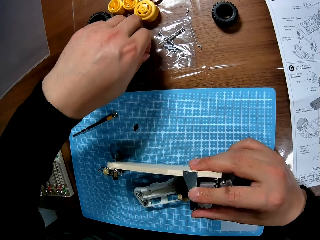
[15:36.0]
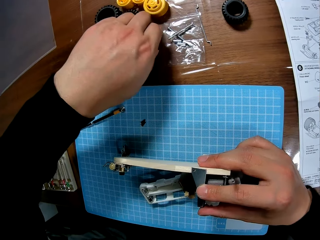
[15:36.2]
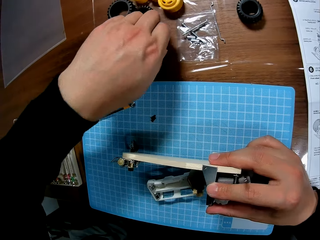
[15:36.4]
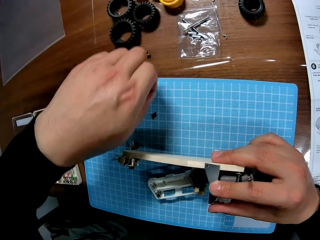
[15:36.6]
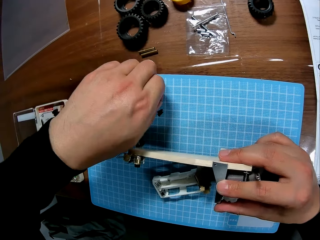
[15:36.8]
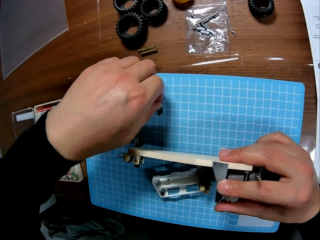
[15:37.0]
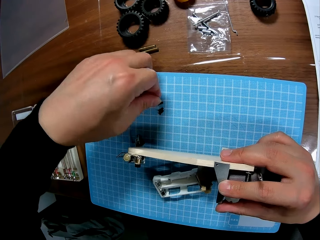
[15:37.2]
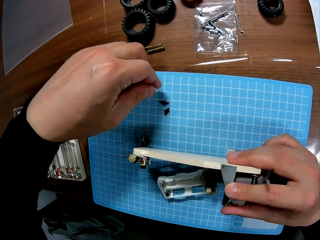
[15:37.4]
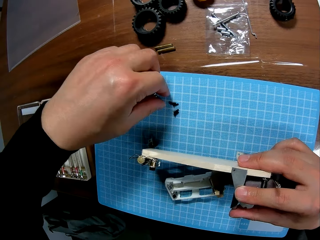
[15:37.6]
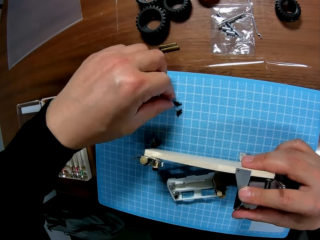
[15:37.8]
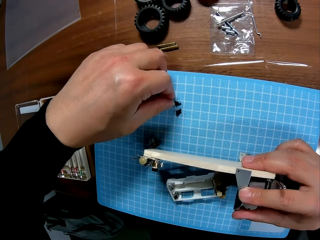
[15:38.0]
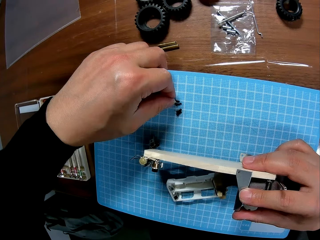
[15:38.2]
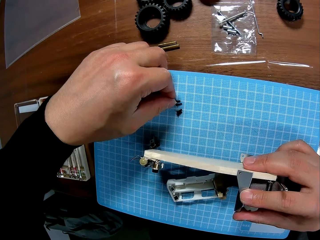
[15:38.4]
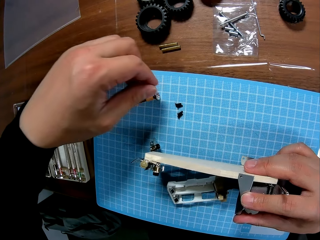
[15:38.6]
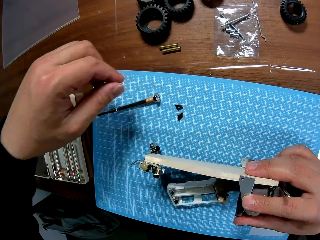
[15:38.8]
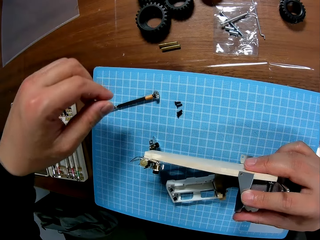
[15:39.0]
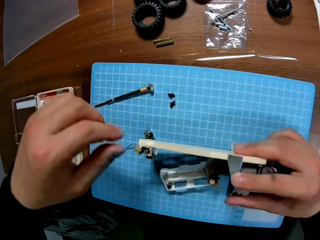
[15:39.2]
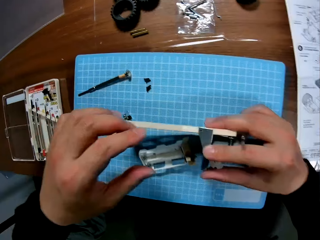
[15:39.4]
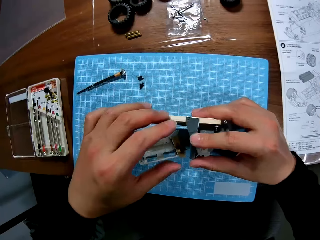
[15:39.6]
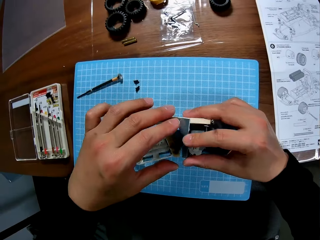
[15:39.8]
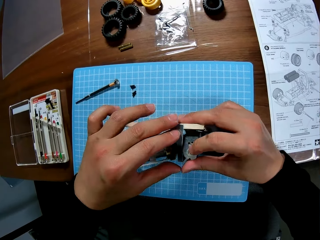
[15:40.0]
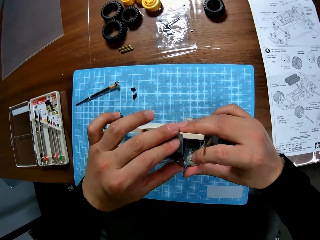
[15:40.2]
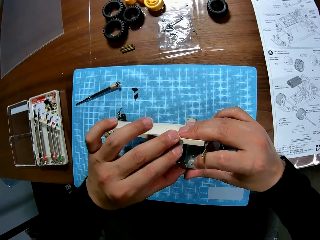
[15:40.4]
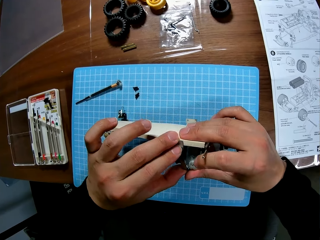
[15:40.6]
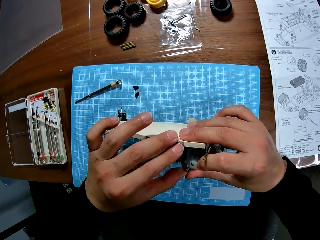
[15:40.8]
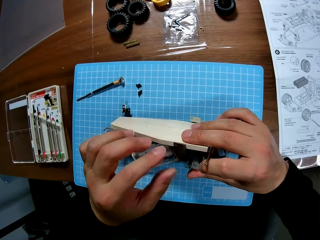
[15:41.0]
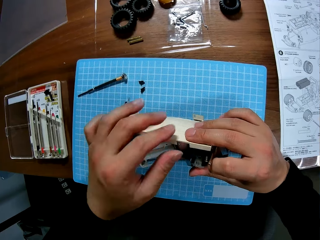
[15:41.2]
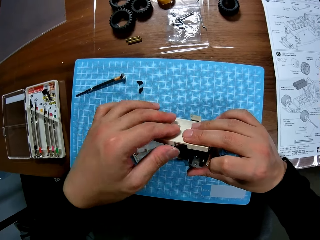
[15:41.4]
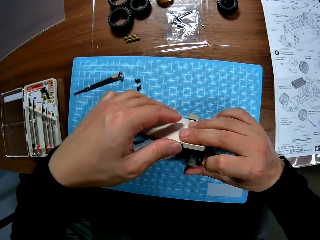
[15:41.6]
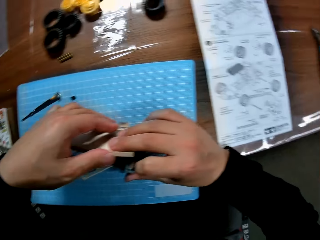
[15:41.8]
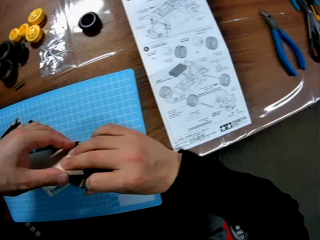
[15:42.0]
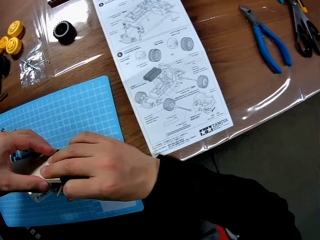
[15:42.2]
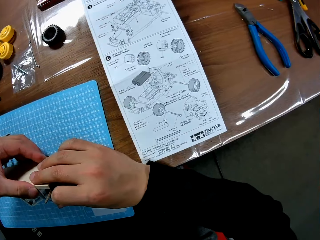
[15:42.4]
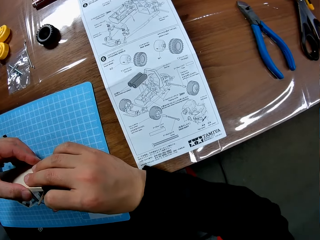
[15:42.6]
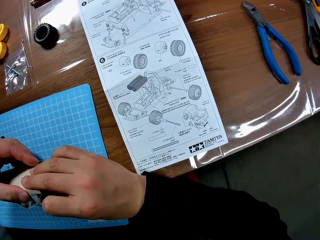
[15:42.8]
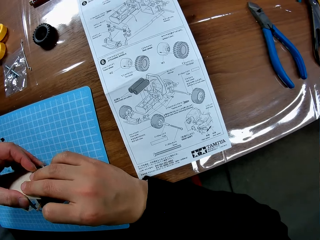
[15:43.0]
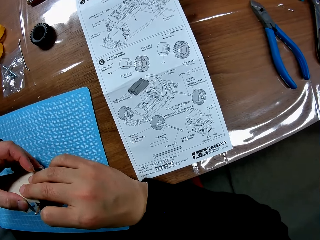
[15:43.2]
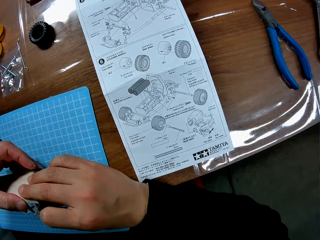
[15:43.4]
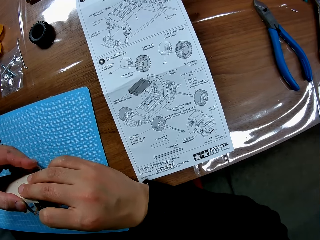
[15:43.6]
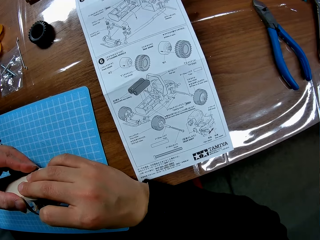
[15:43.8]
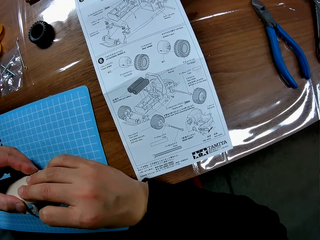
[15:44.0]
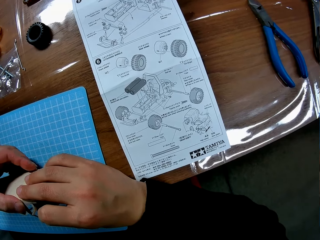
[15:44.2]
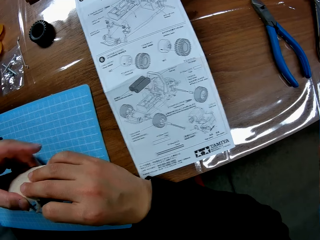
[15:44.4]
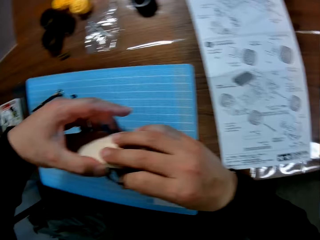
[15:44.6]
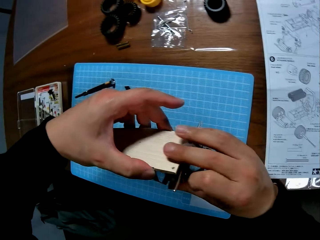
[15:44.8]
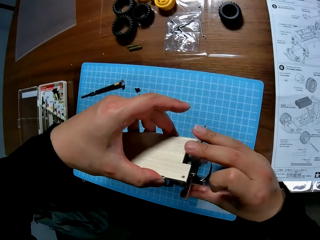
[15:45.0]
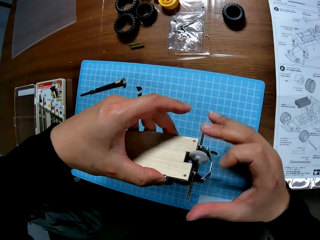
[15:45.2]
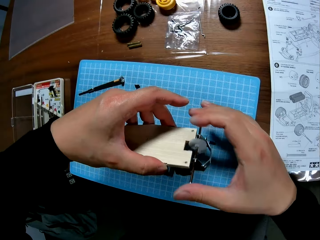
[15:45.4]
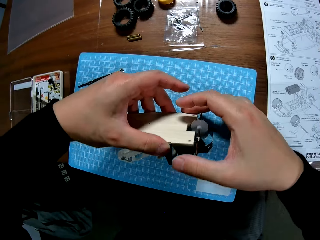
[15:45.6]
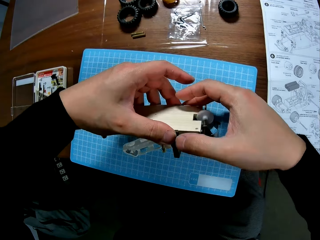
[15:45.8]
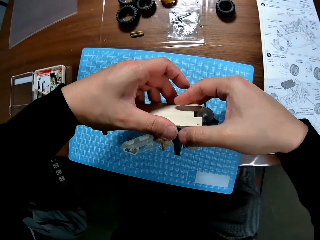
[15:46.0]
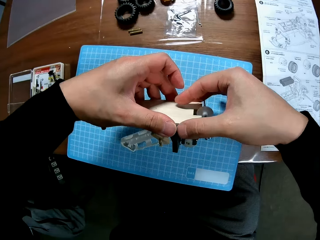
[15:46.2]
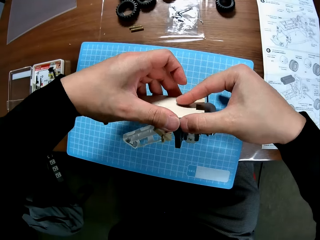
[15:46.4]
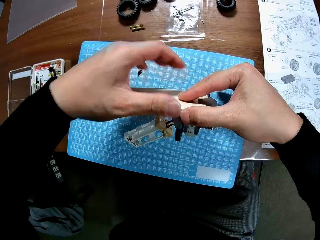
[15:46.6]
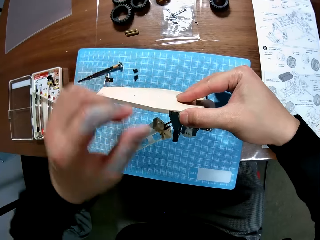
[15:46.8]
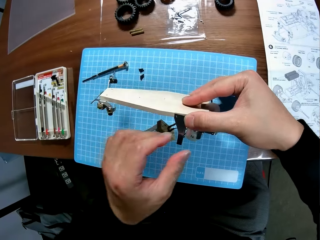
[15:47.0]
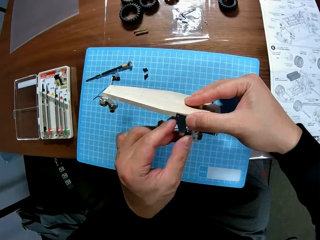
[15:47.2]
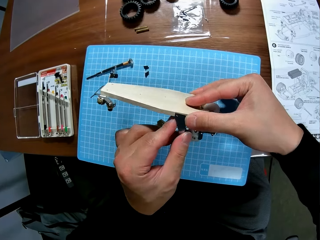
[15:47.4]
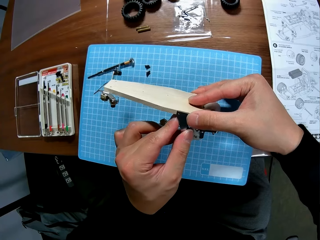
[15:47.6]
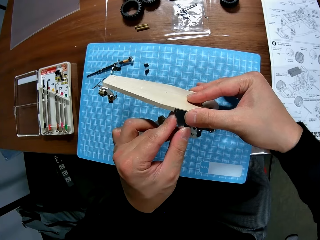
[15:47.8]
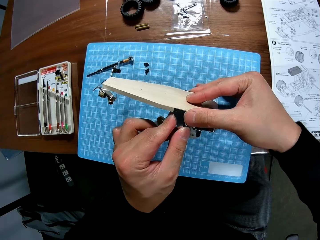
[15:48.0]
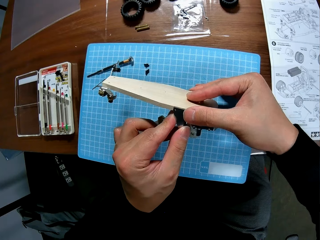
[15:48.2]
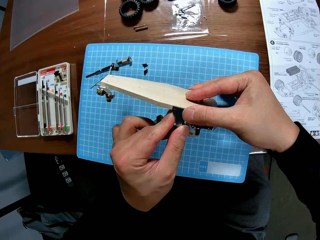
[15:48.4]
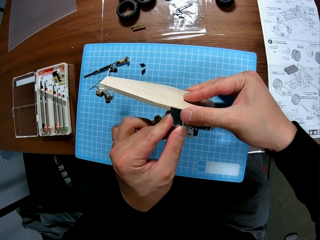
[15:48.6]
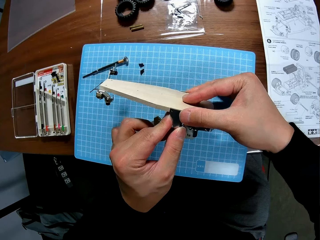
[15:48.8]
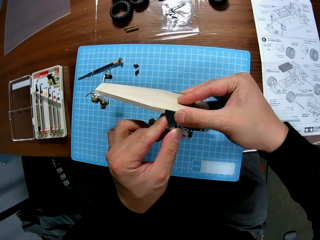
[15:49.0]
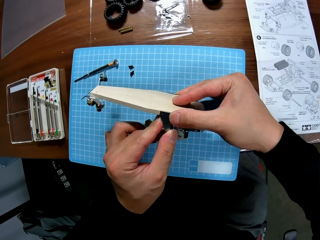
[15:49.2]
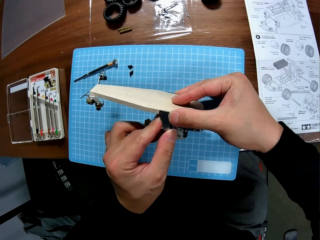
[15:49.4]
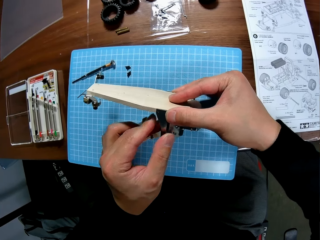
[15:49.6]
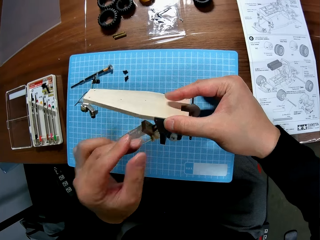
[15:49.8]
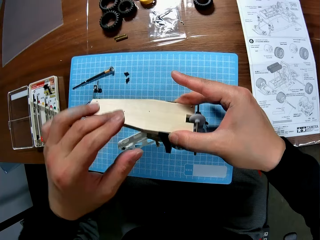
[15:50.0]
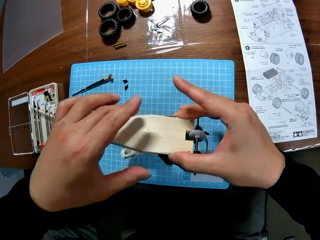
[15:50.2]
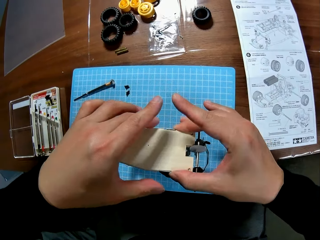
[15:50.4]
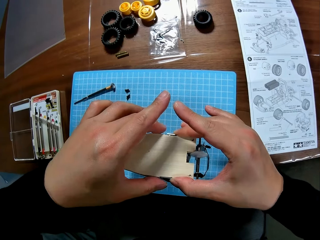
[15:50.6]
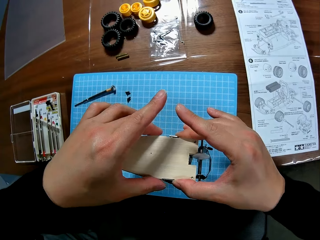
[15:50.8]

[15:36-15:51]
The camera wearer picks up a small component piece from the table with his left hand. He drops the small component of the toy car on the table with his left hand. He adjusts the toy car in his right hand with his two hands. He checks part of the toy car. He turns to a book on the table. He continues adjusting the toy car in his right hand with his two hands.

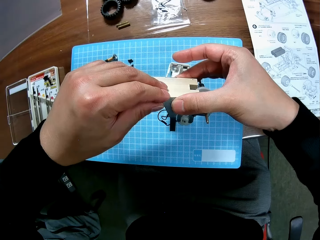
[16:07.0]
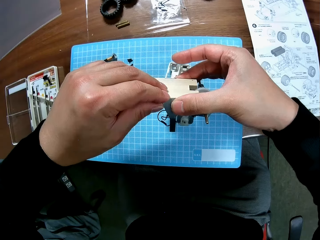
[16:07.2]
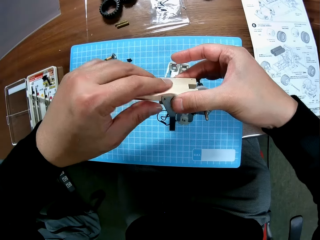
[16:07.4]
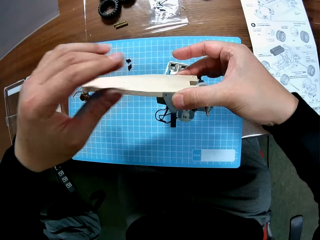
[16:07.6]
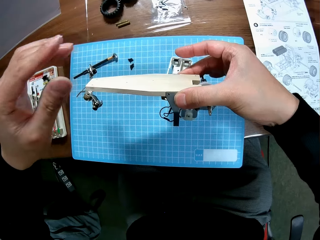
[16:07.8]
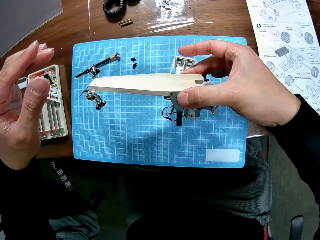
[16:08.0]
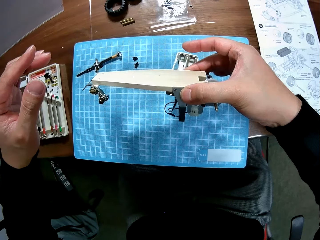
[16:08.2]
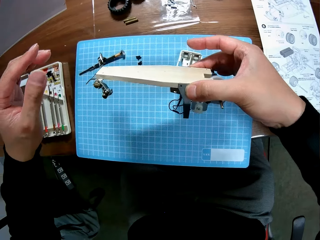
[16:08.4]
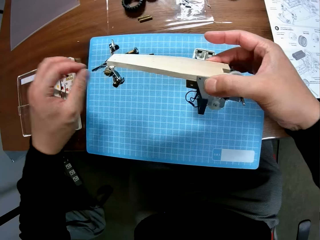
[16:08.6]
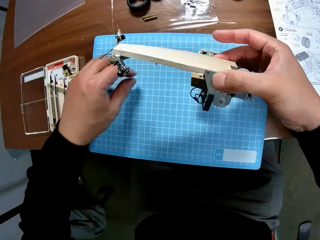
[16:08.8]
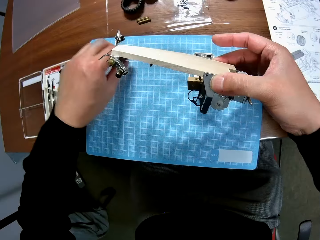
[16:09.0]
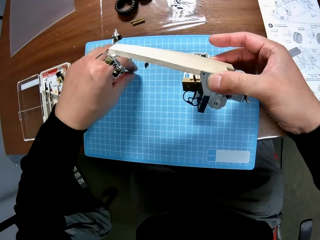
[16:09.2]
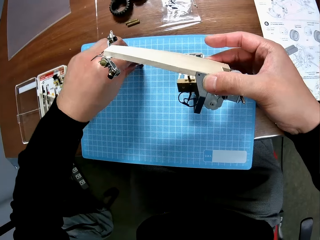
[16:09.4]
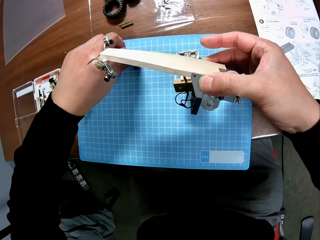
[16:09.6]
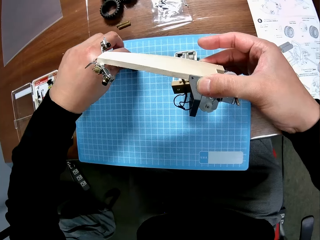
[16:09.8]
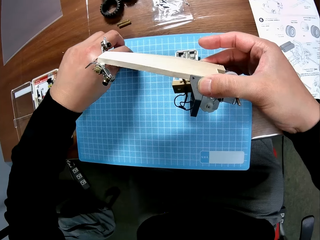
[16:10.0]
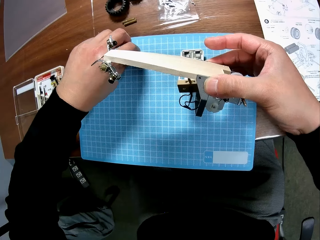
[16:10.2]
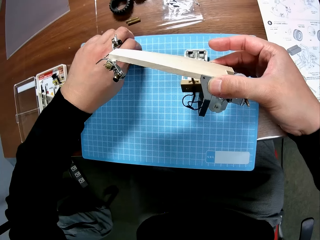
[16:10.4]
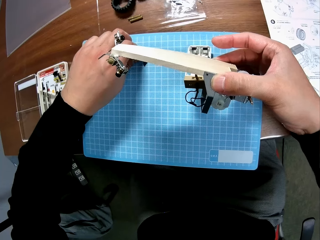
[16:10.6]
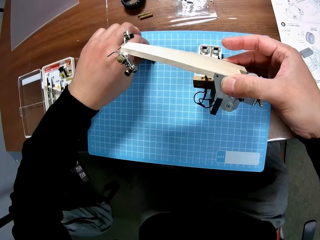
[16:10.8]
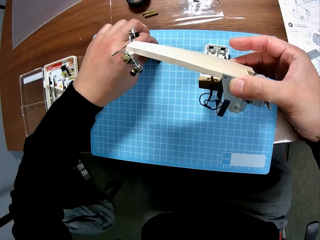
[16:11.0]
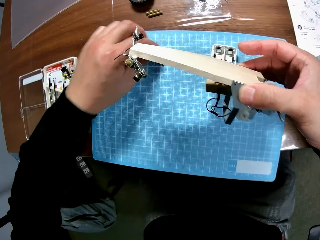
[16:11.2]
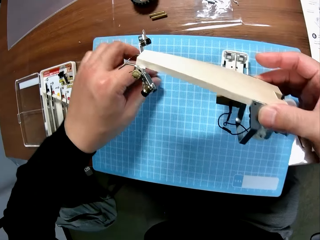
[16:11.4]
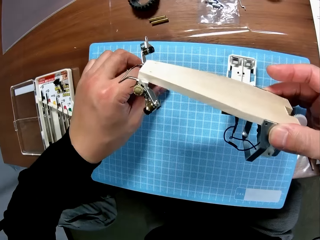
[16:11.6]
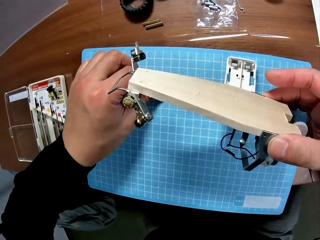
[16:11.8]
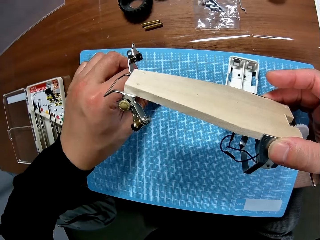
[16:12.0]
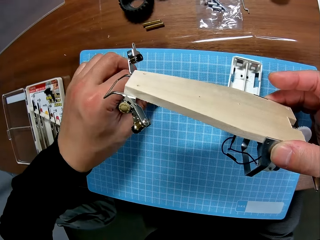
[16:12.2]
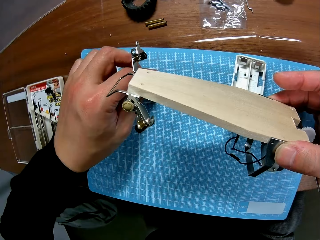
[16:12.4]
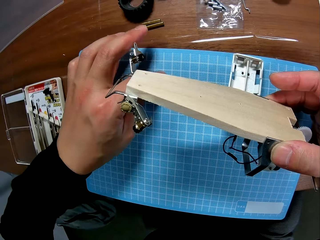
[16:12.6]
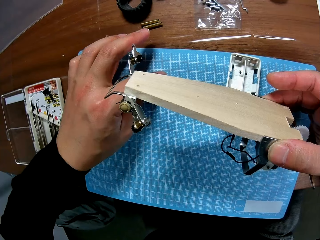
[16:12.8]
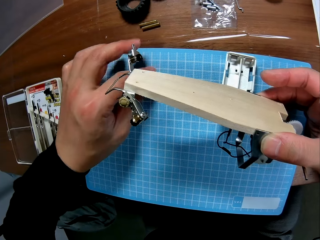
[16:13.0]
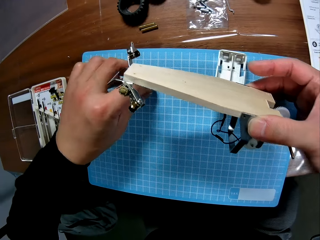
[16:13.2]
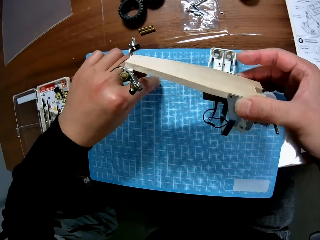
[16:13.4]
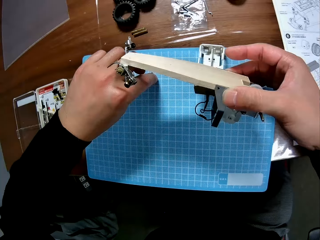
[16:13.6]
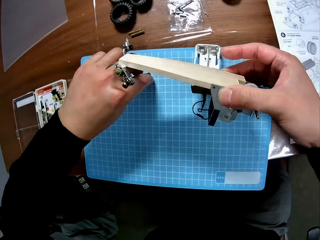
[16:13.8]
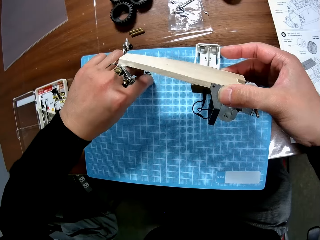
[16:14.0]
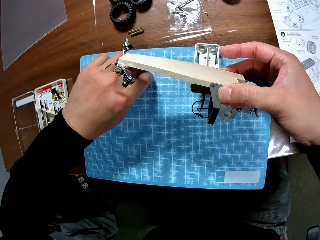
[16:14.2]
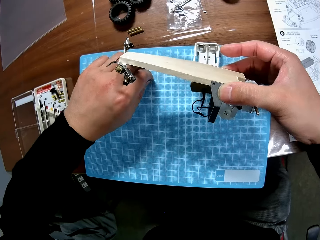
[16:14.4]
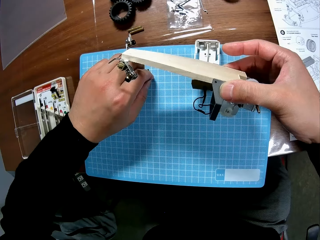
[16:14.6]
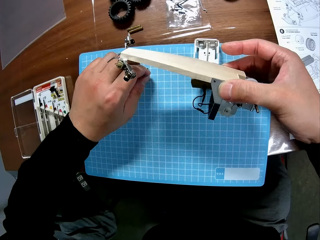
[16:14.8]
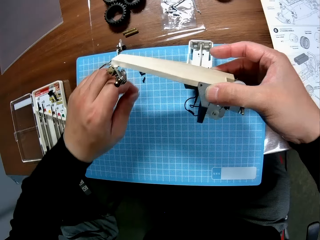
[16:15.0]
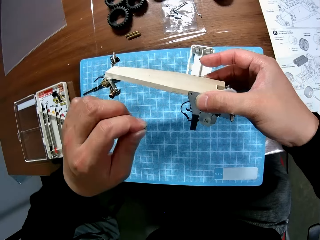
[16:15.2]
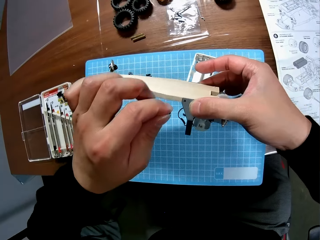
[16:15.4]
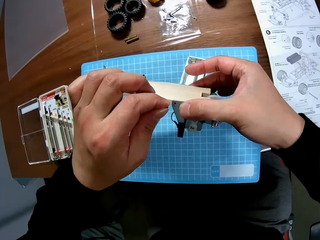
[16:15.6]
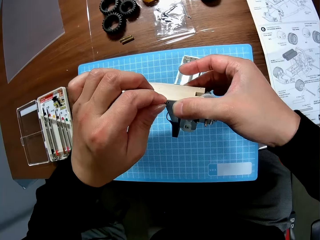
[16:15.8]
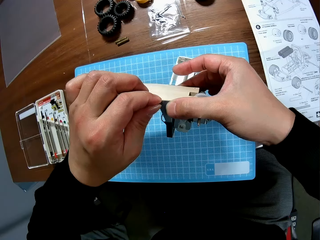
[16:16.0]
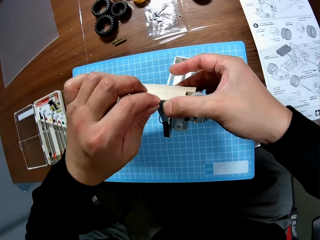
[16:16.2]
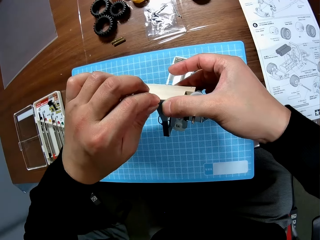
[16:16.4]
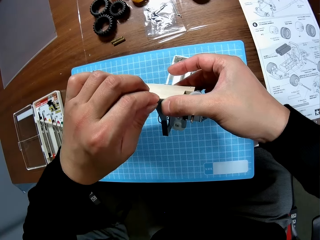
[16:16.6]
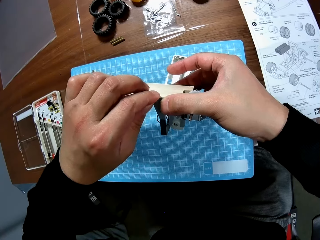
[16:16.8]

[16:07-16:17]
The camera wearer picks a screw. He picks up a small component piece from the table with his left hand. He attaches the component part to the toy car with his left hand.
